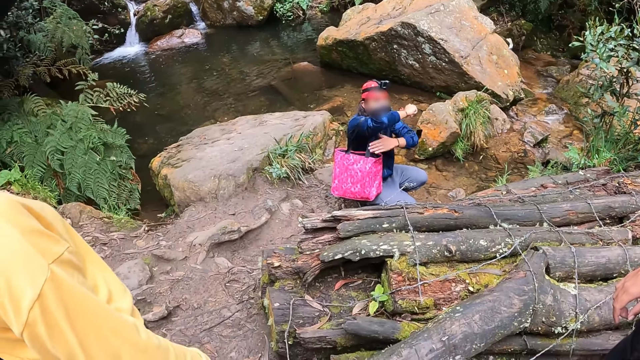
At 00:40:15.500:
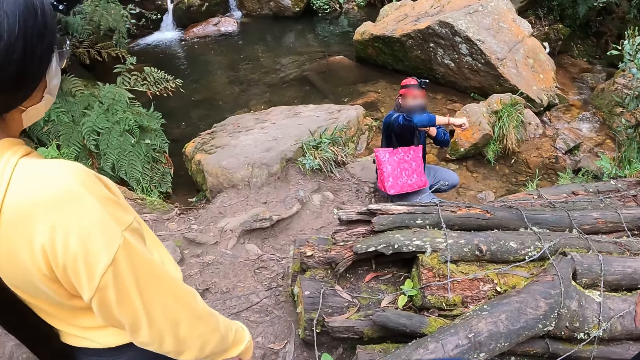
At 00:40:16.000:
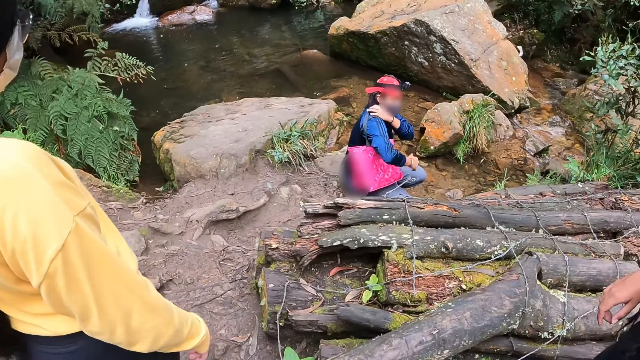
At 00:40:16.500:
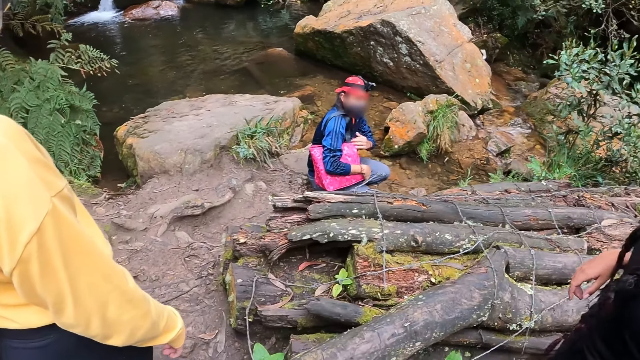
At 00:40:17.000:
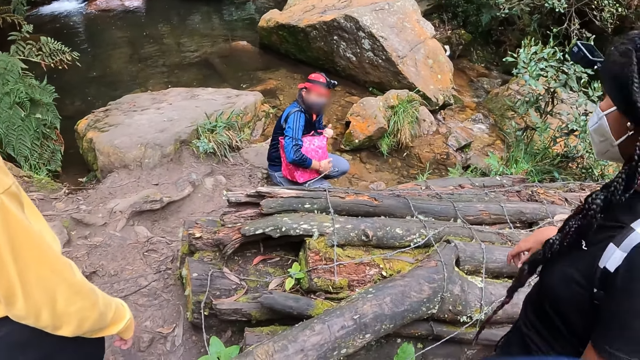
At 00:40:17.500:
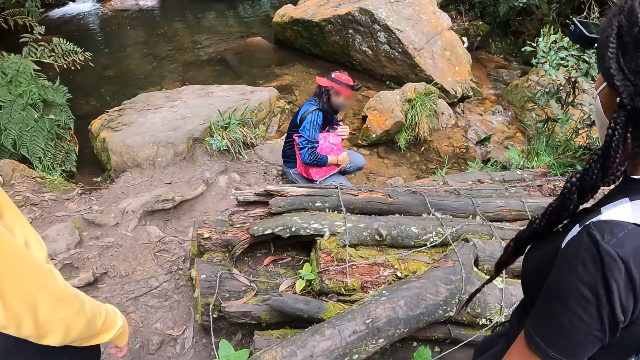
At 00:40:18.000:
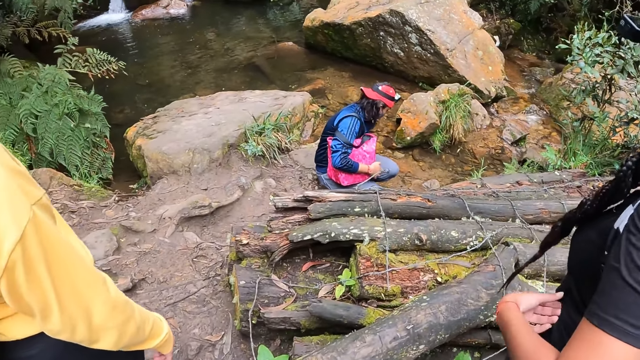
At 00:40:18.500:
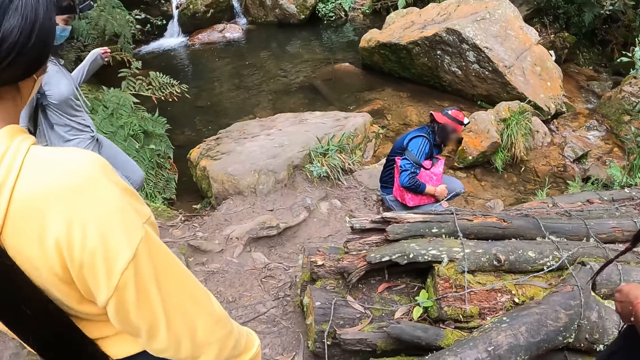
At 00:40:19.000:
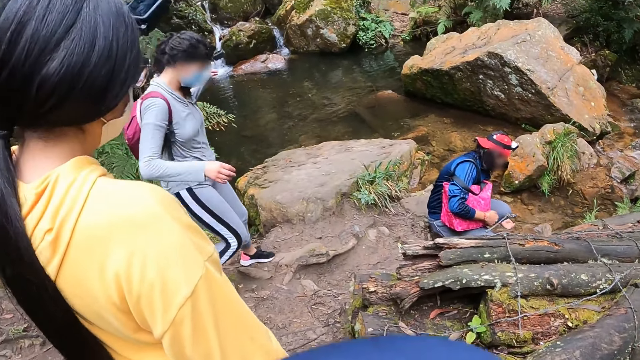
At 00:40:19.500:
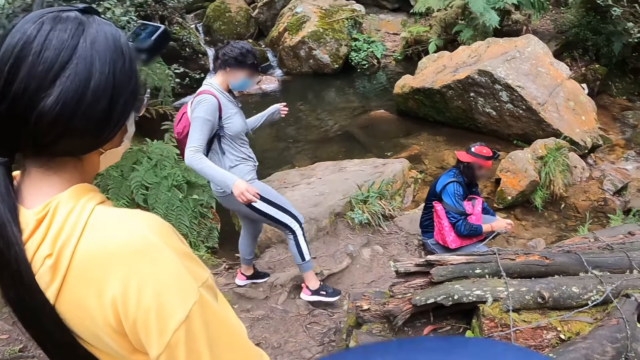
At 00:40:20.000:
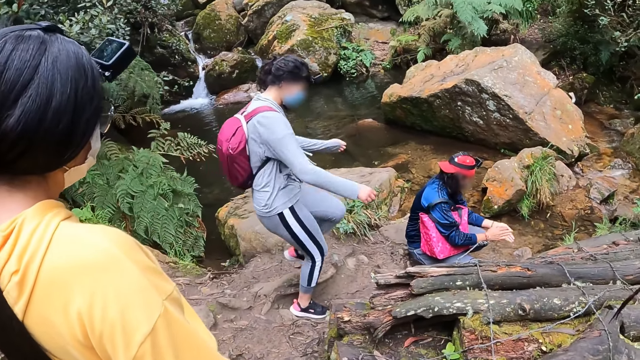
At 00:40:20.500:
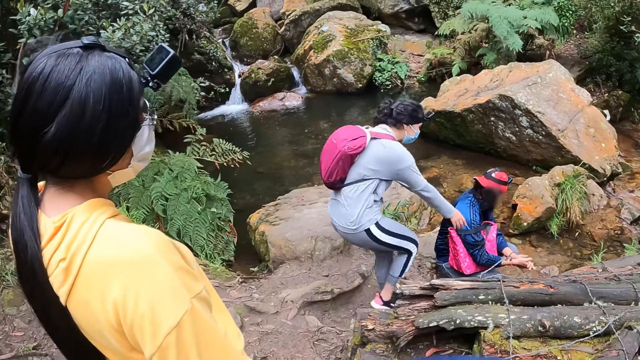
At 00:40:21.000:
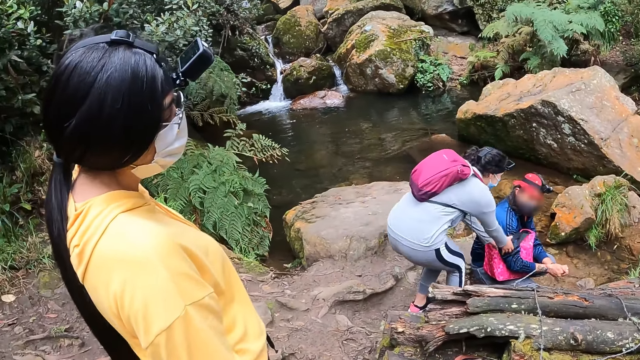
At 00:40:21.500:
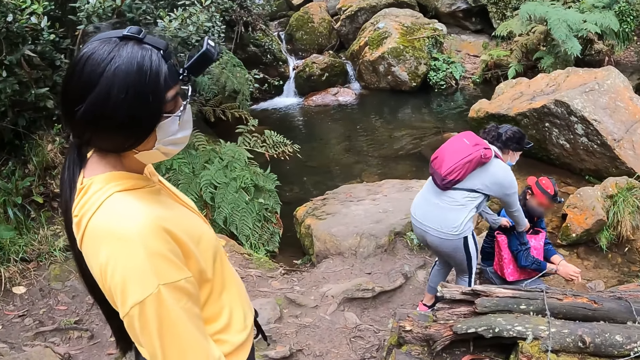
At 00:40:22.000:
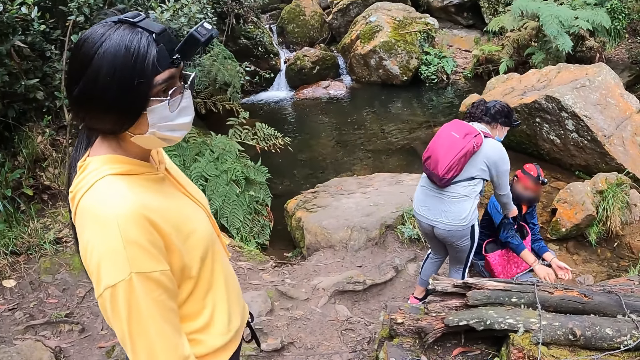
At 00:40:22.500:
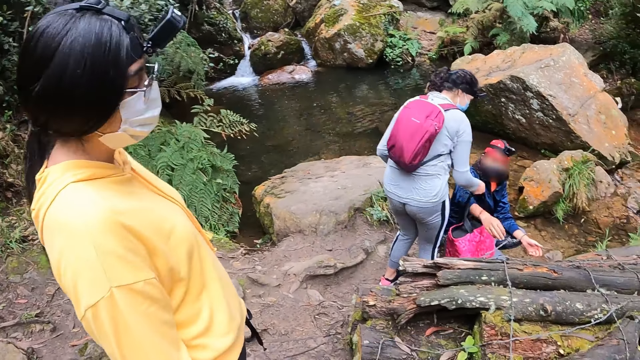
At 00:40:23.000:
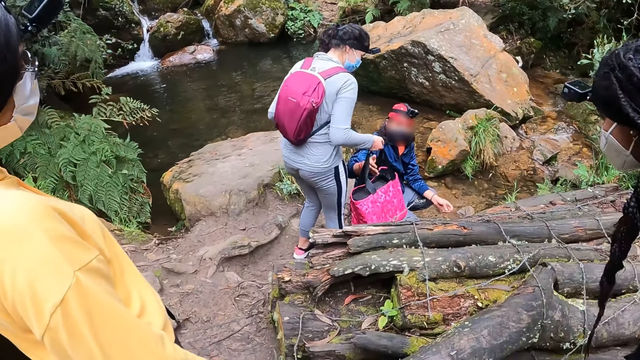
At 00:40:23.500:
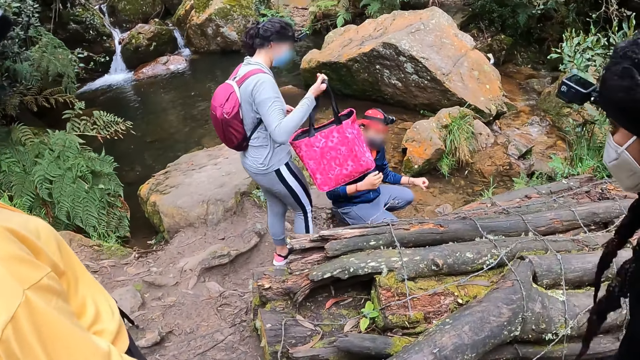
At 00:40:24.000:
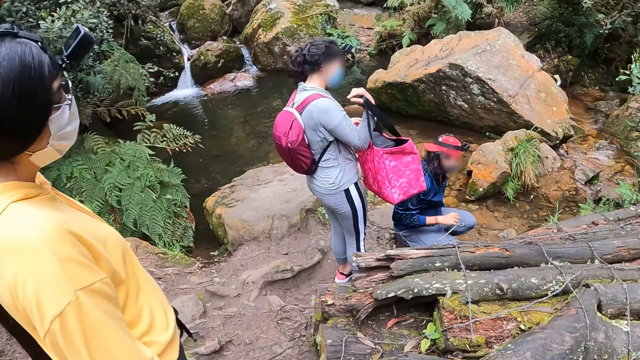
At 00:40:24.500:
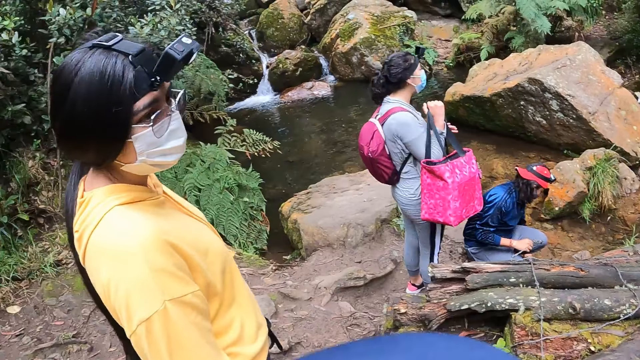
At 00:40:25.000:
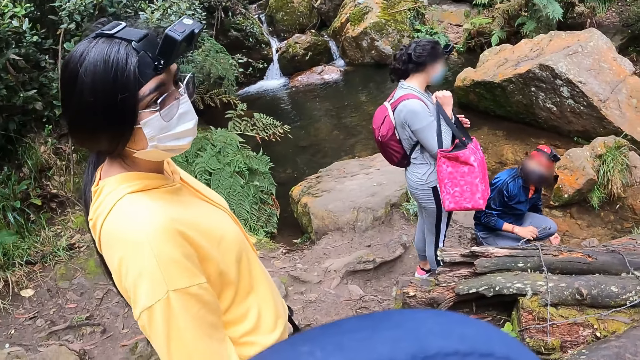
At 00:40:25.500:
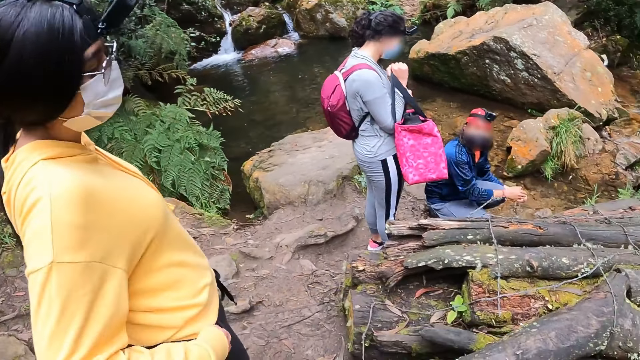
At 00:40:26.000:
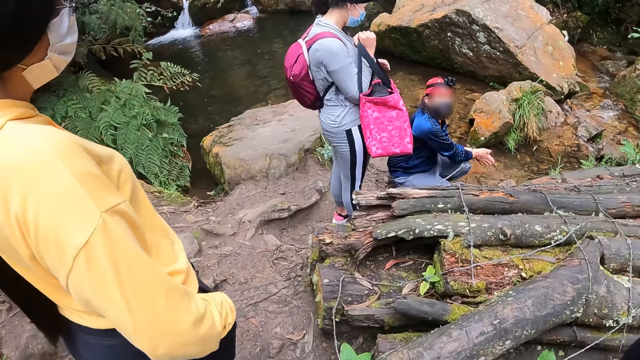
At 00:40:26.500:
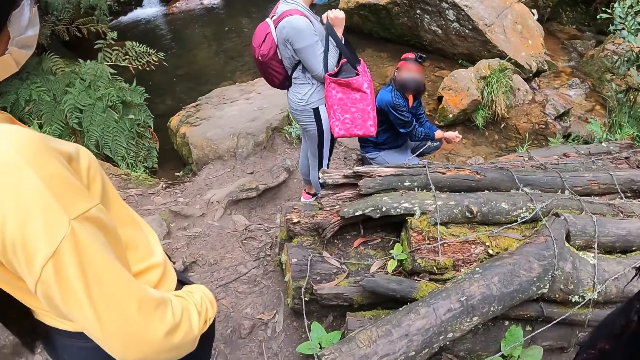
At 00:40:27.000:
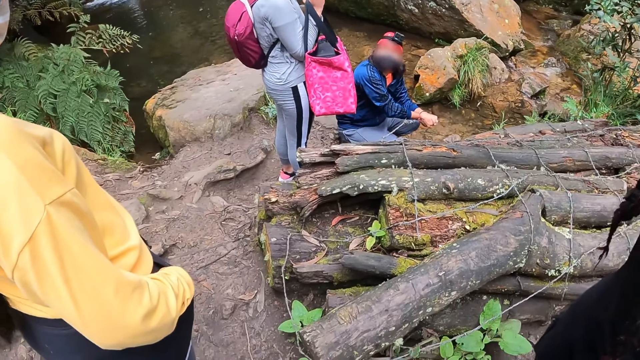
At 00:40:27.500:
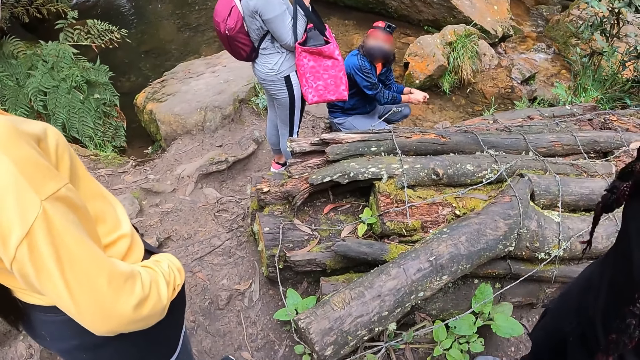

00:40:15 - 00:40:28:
The woman adjusts the bag on her right shoulder. She scoops from the water with her left hand. She washes both hands. Another woman collects the bag from the first woman with her right hand. The camera wearer looks around. The first woman flaps both hands. She scoops from the water with her left hand. She interacts with the other woman. She rubs both hands together.

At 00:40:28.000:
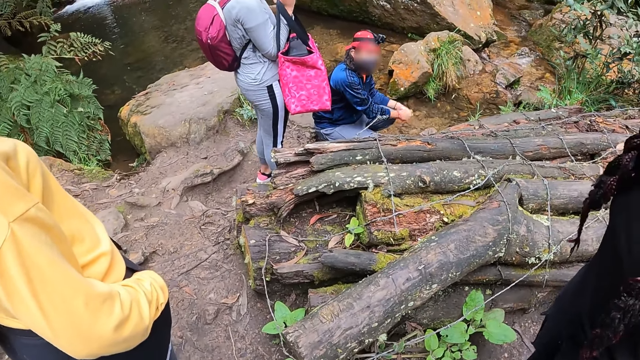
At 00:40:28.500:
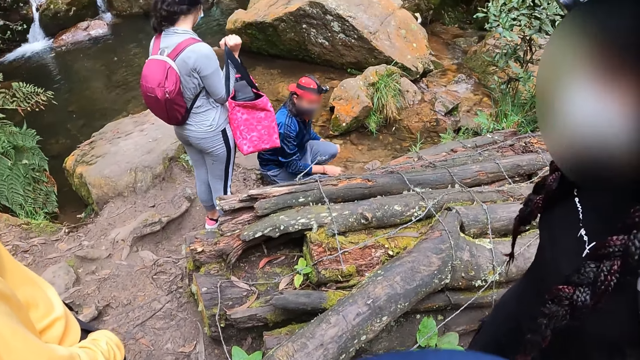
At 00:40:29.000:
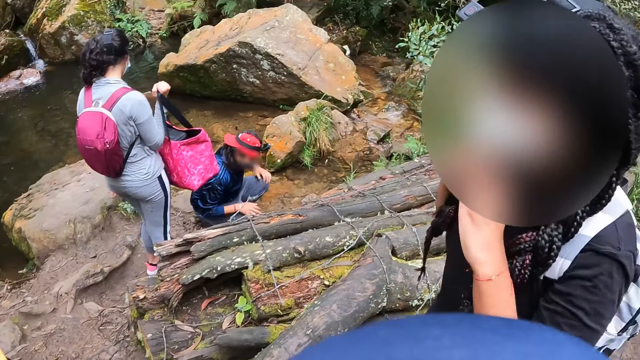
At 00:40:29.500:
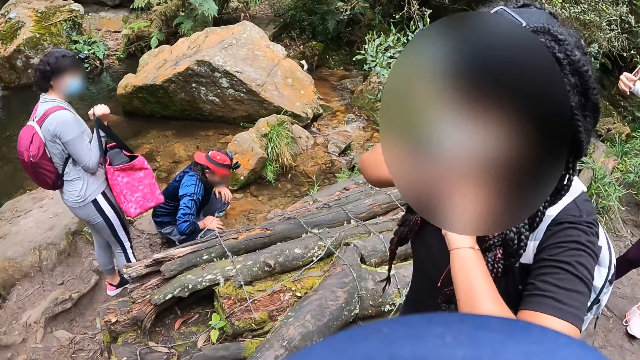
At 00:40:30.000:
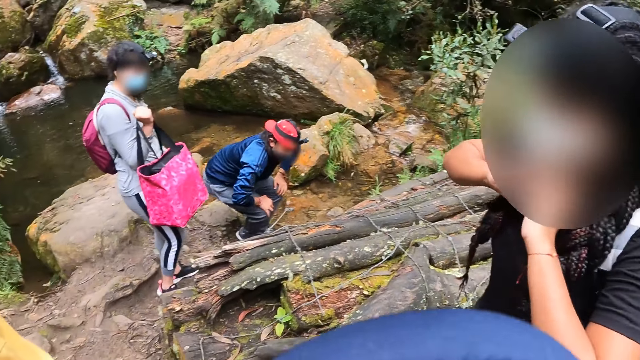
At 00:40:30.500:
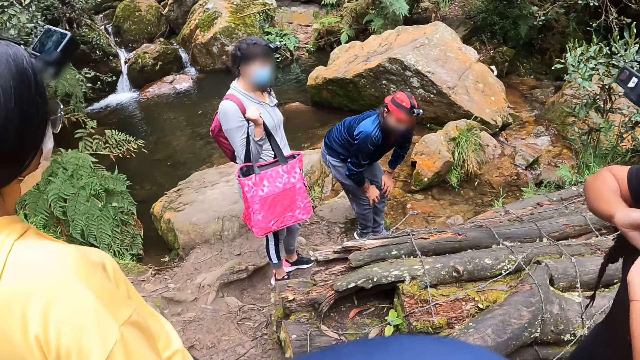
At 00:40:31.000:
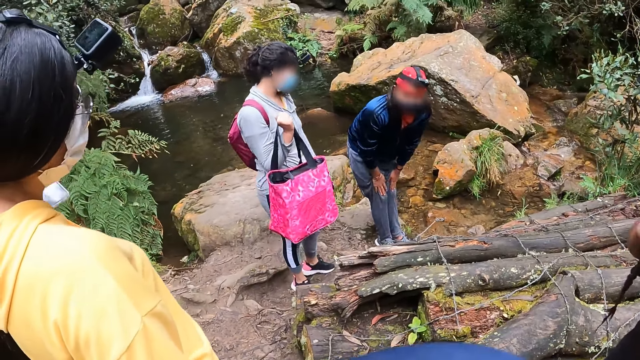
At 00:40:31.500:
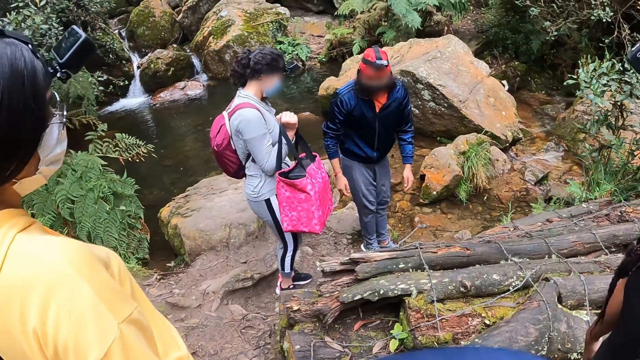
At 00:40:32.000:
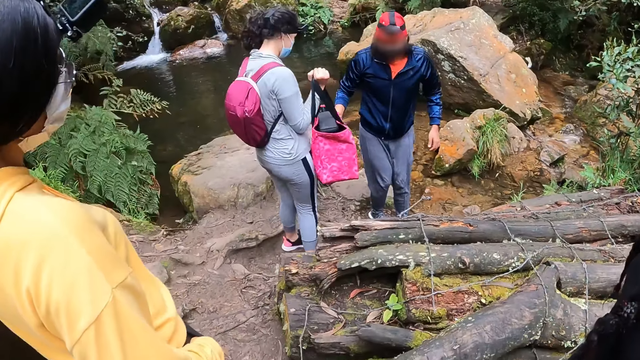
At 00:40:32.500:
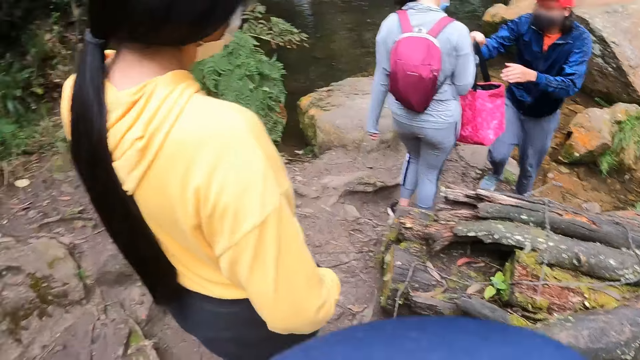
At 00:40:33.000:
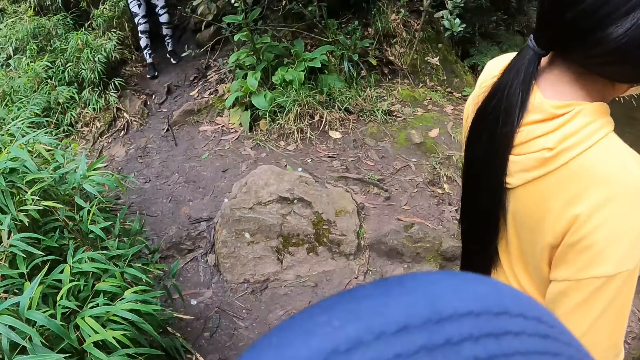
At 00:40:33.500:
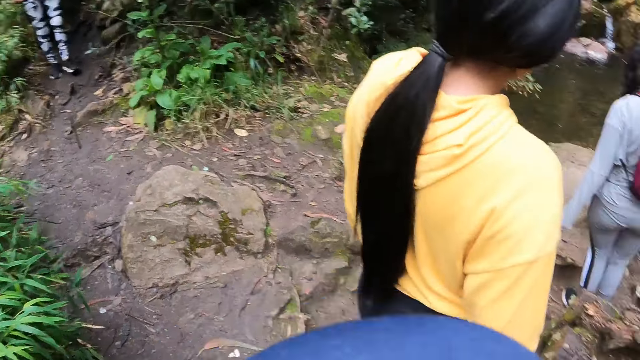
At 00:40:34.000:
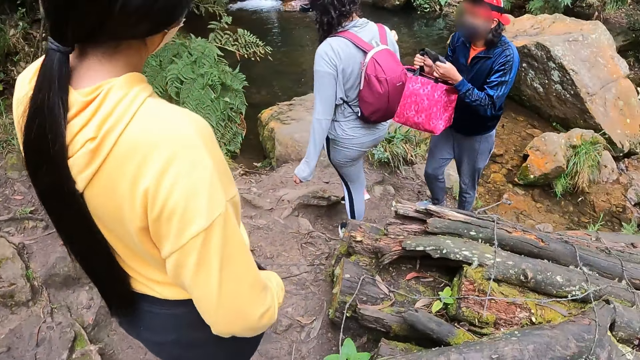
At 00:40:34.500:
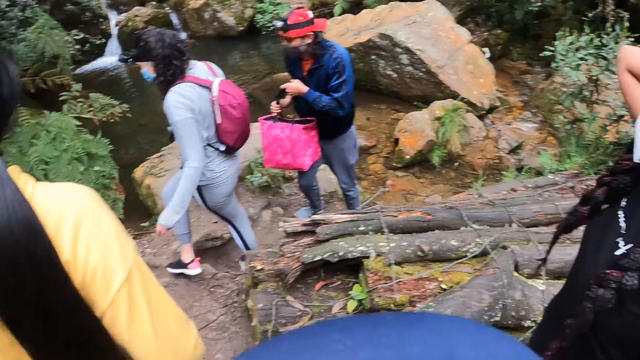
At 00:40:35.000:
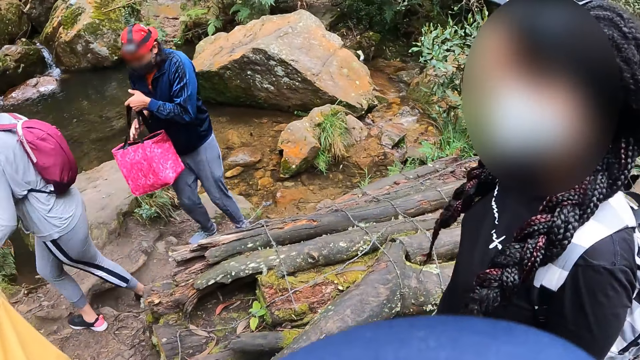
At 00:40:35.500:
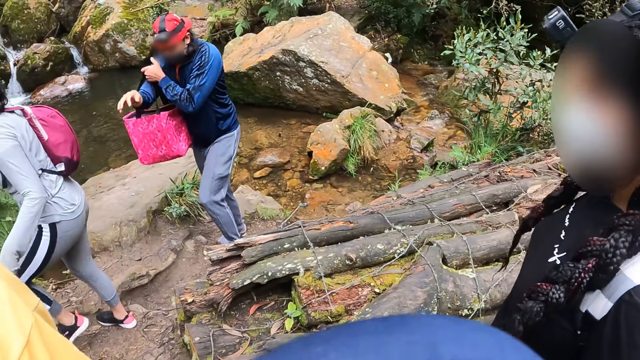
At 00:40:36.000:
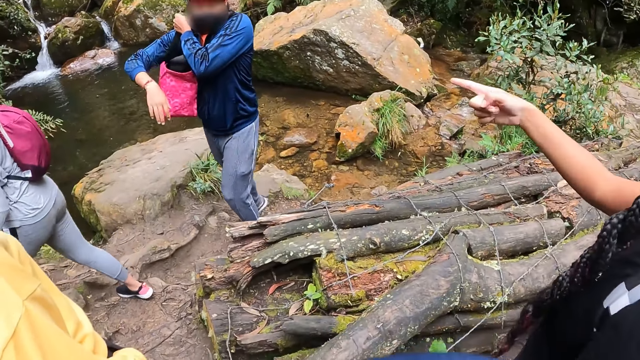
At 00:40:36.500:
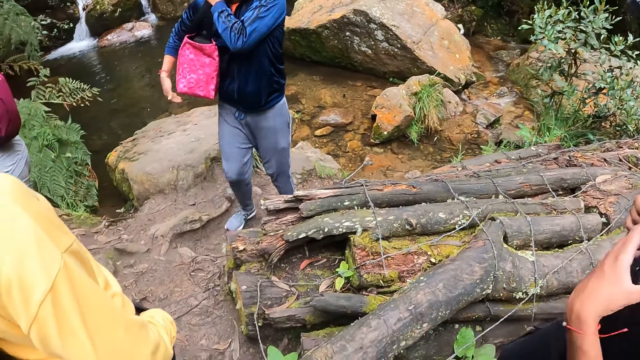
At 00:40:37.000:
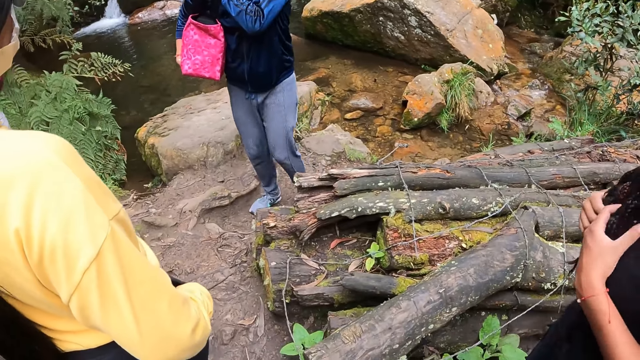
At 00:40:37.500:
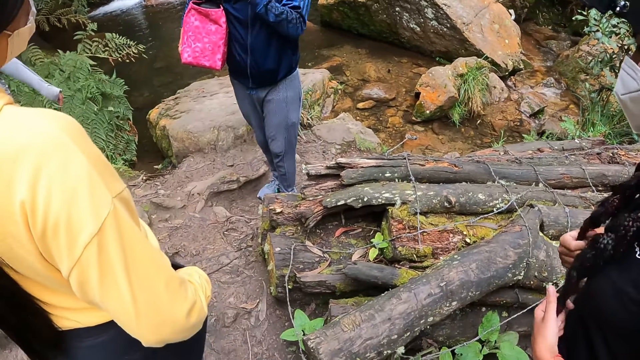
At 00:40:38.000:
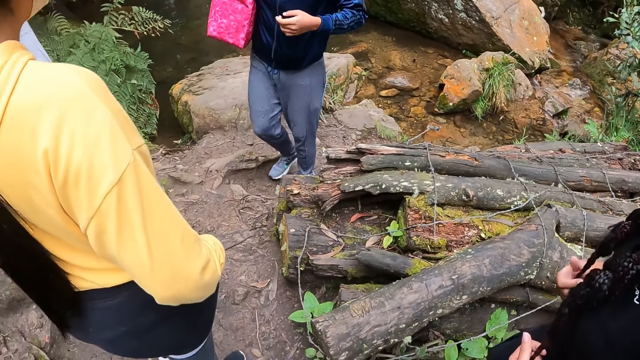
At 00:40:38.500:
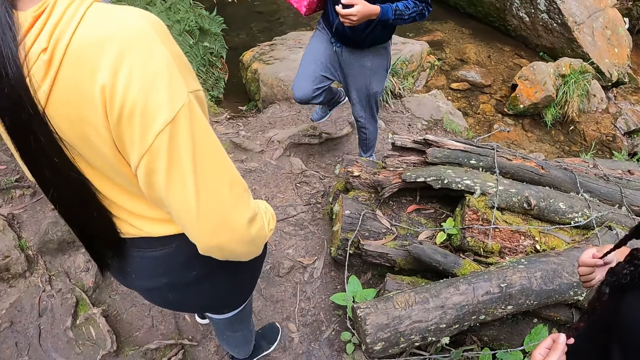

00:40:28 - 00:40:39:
The woman flaps both hands. She stands to her feet. Another woman hands over the bag to the first woman. The first woman wears the bag on her right shoulder with her left hand. A third woman points at the first woman with her right hand. The third woman runs both hands down her hair.
